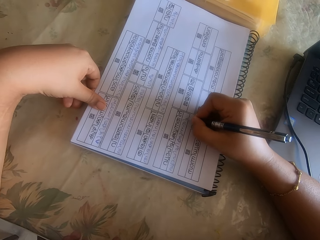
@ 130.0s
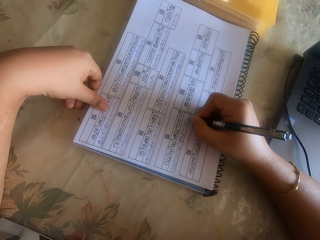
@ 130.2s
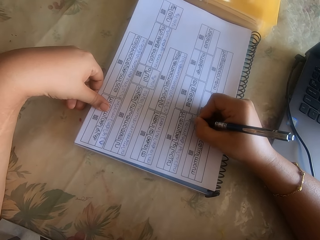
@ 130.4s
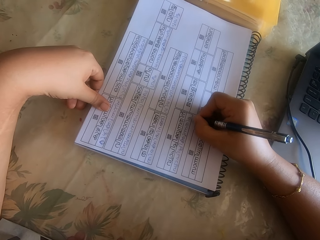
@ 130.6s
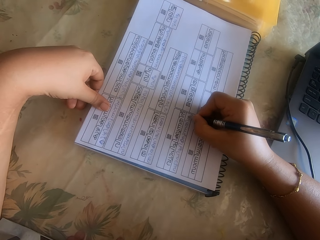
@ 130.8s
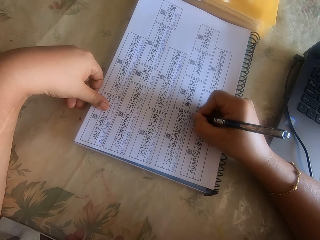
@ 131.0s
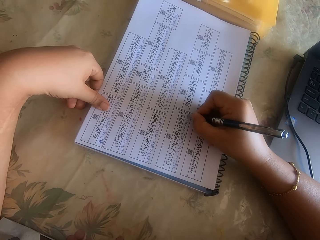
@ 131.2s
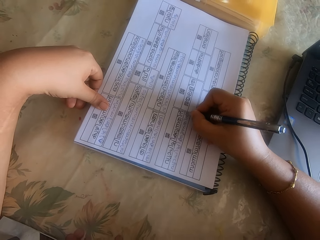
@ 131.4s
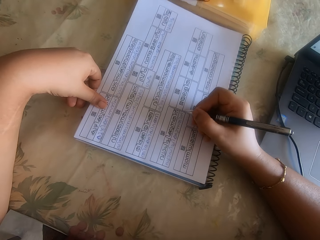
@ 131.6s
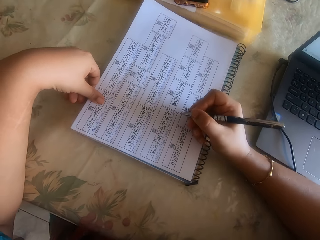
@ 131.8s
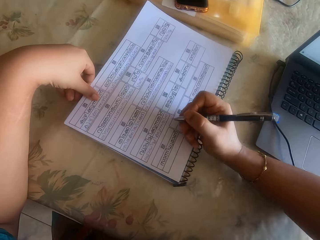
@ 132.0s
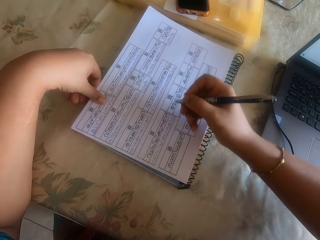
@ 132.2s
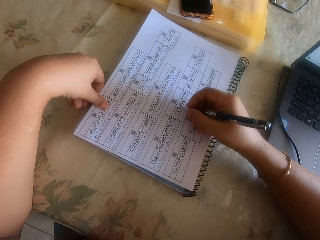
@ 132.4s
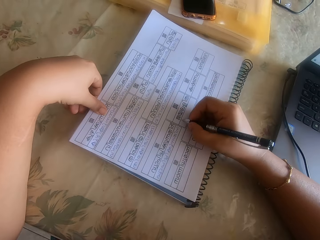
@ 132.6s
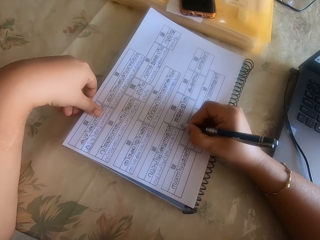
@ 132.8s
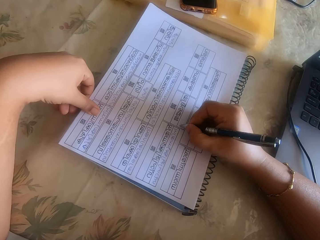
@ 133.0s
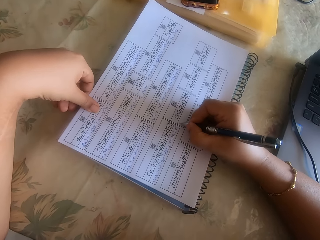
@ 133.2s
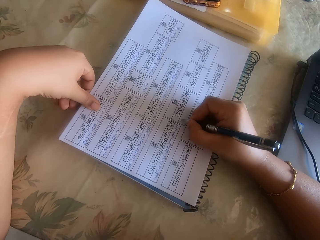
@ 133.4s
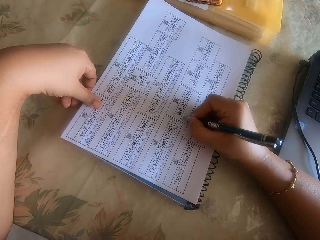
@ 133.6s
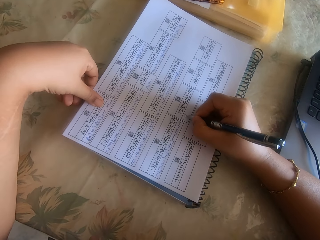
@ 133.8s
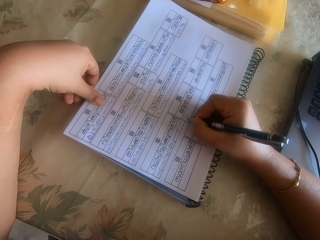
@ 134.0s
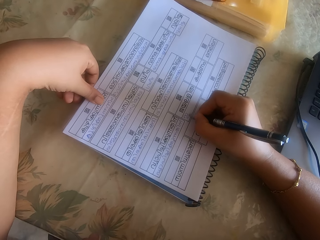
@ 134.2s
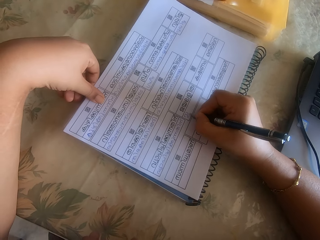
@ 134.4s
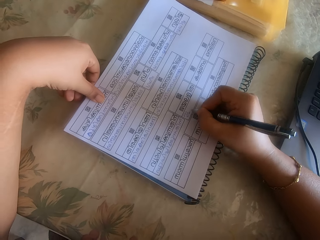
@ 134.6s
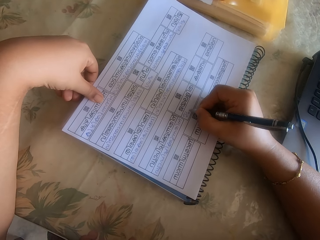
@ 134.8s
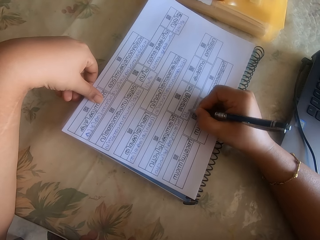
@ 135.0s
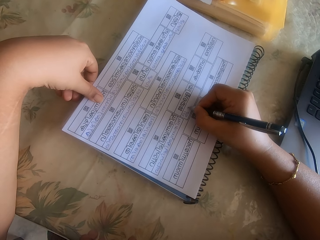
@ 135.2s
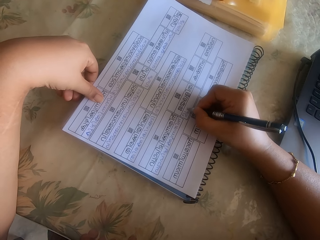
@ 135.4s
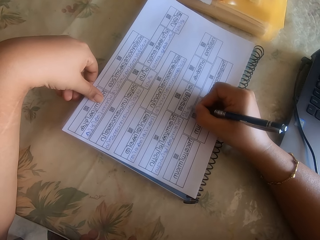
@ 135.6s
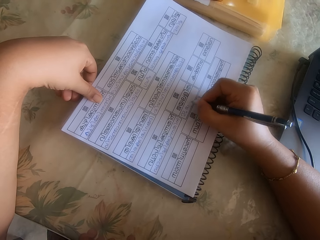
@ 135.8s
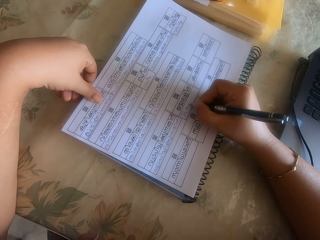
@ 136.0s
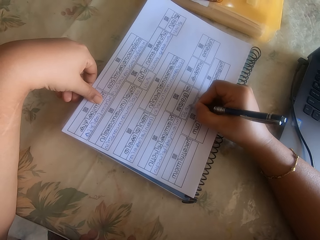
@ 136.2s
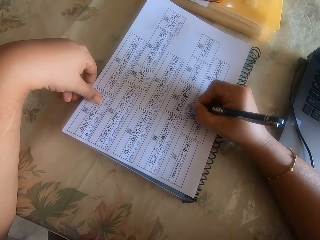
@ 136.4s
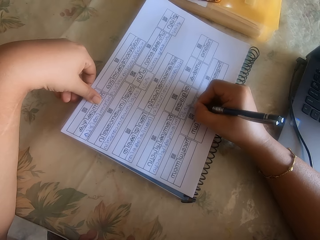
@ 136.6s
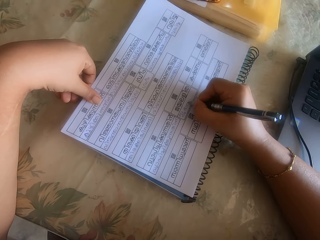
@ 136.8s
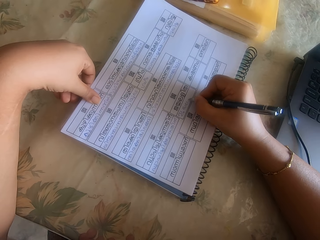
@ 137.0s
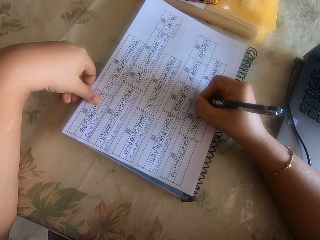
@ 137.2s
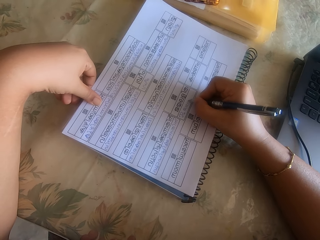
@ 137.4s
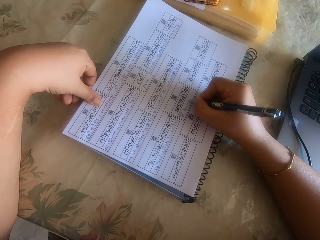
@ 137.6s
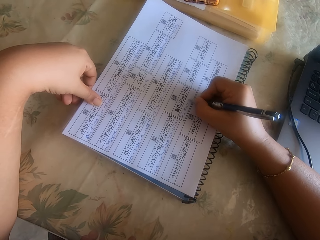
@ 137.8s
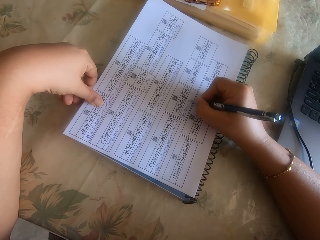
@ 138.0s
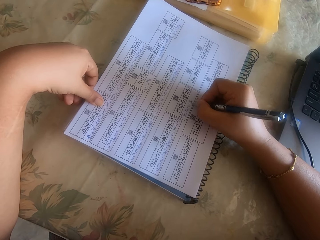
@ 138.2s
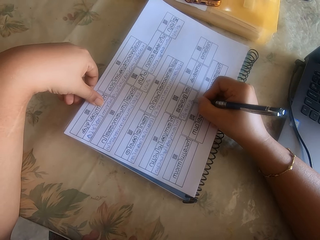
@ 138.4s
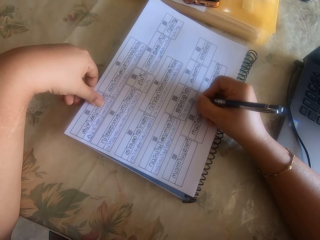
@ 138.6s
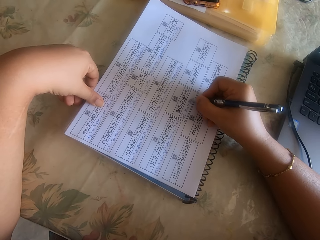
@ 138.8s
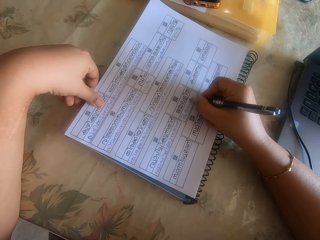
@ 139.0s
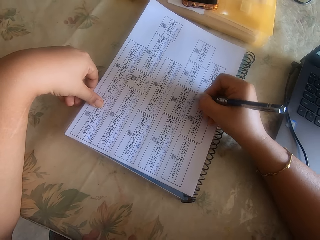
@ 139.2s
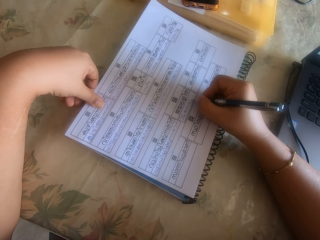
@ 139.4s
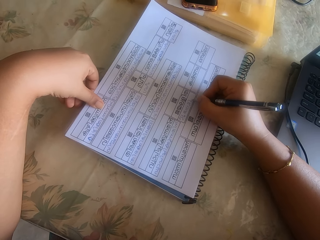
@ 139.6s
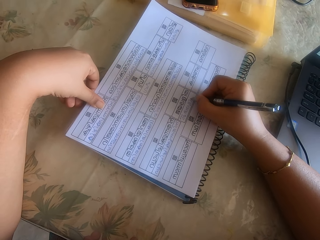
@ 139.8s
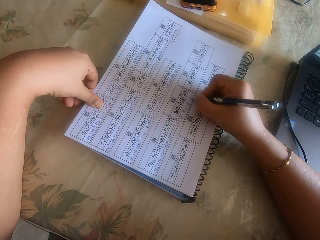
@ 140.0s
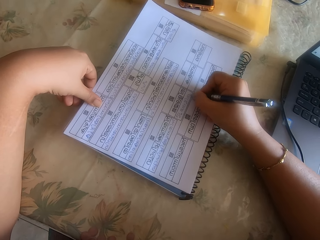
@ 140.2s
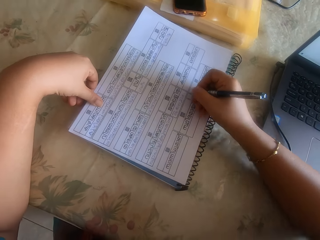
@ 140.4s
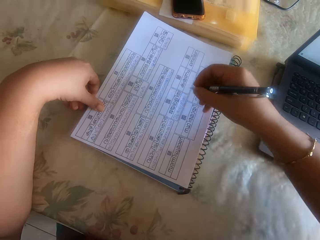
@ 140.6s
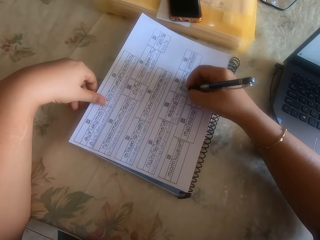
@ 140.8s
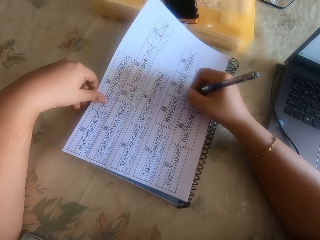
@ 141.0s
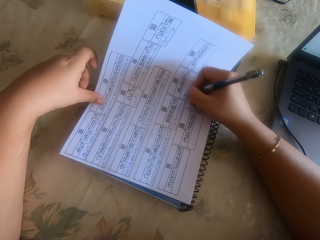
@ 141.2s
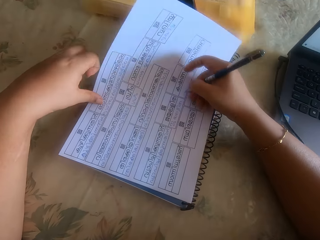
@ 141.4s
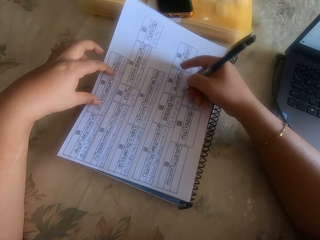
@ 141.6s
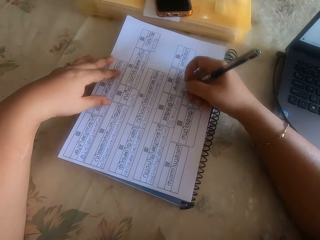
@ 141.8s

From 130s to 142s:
The camera wearer adjusts the book with her right hand. She writes on the paper on the book with the pen in her right hand.

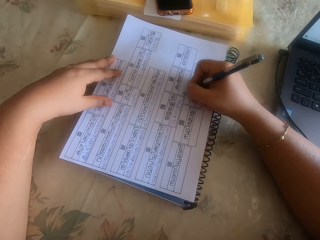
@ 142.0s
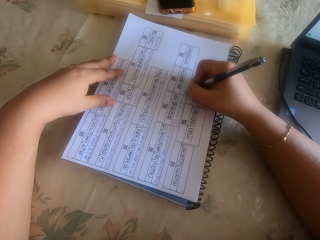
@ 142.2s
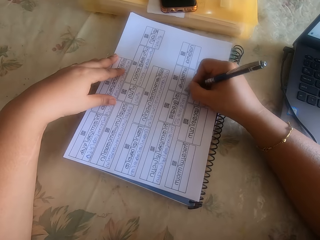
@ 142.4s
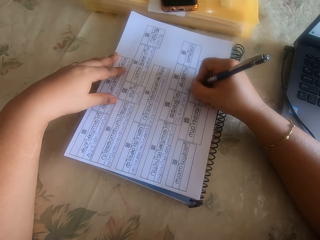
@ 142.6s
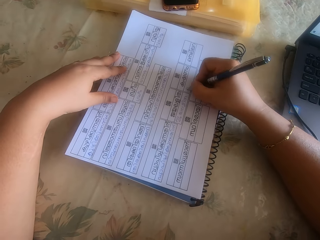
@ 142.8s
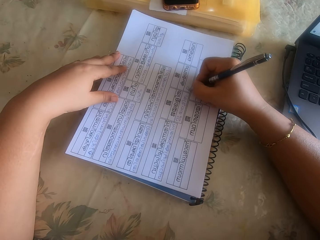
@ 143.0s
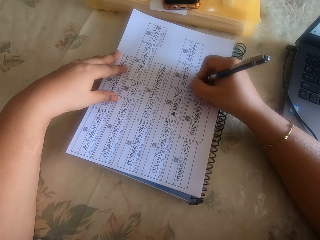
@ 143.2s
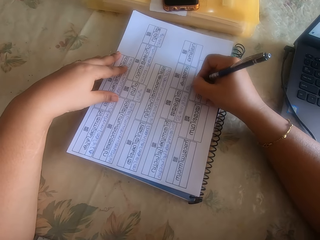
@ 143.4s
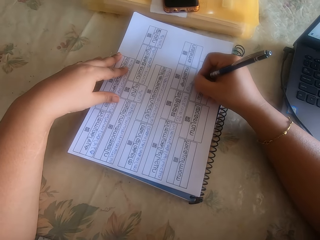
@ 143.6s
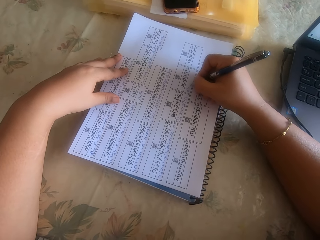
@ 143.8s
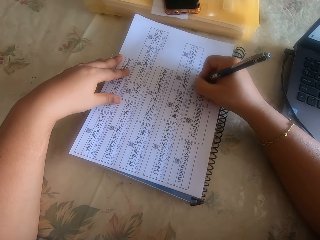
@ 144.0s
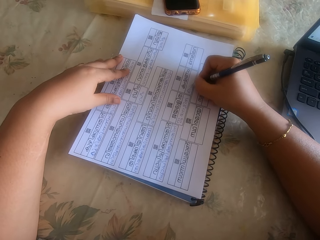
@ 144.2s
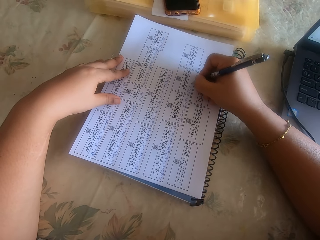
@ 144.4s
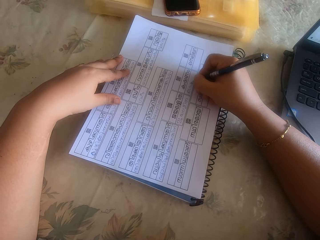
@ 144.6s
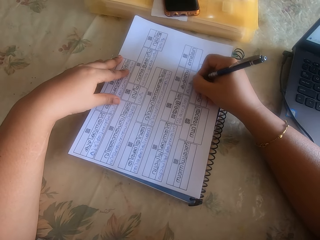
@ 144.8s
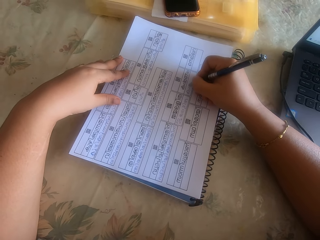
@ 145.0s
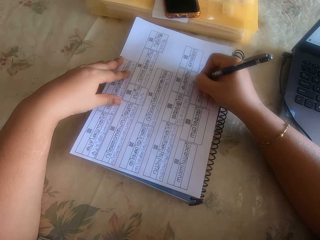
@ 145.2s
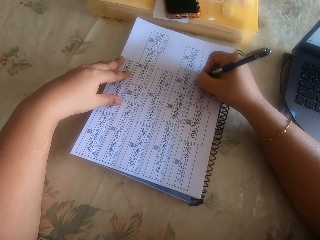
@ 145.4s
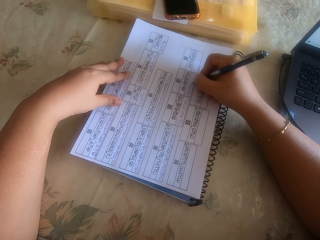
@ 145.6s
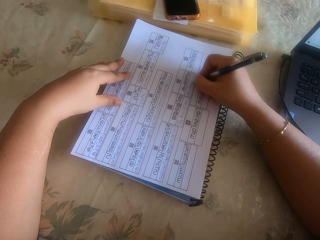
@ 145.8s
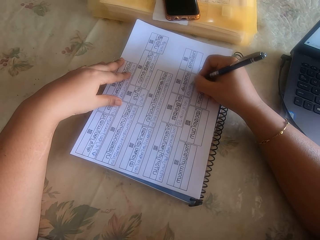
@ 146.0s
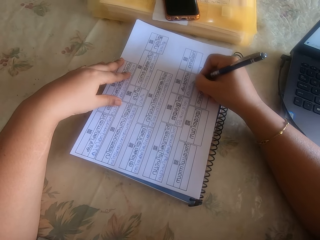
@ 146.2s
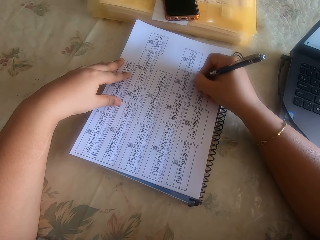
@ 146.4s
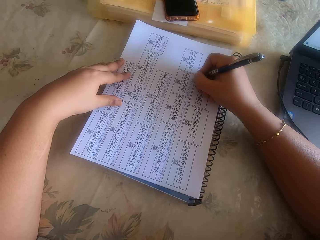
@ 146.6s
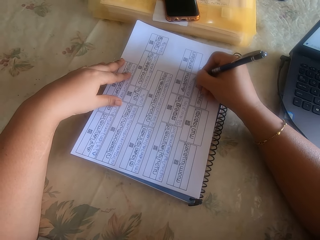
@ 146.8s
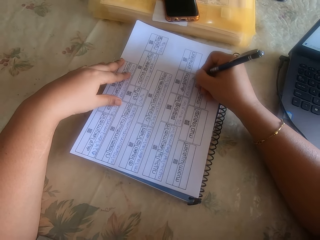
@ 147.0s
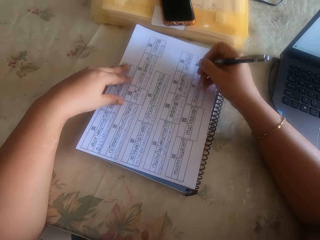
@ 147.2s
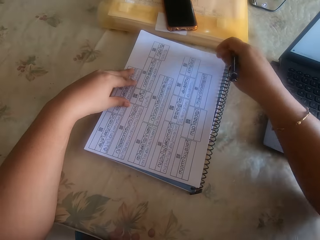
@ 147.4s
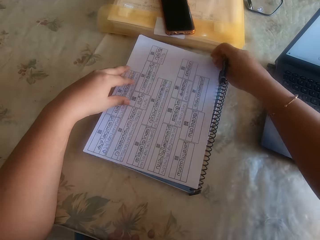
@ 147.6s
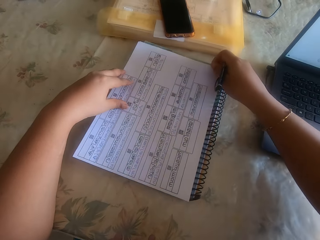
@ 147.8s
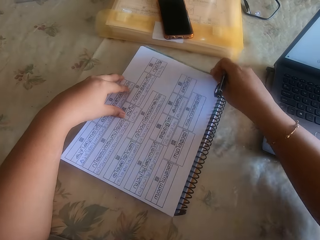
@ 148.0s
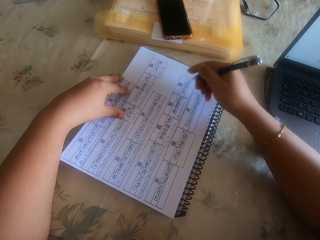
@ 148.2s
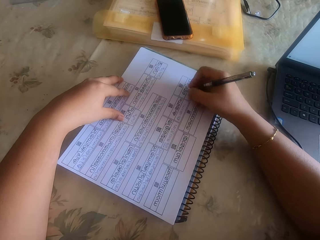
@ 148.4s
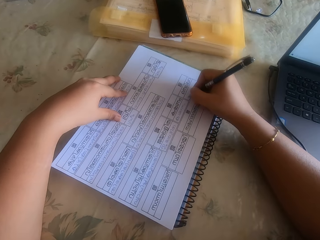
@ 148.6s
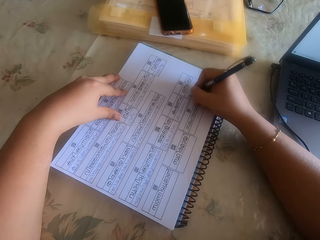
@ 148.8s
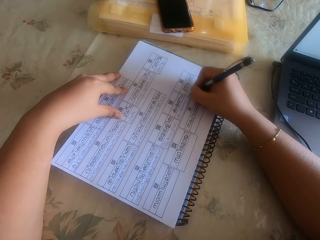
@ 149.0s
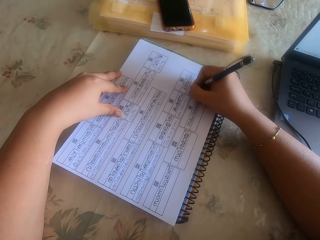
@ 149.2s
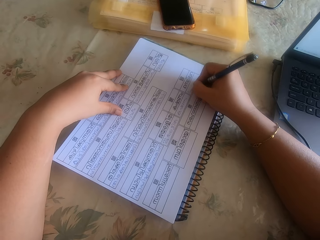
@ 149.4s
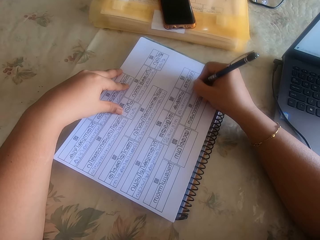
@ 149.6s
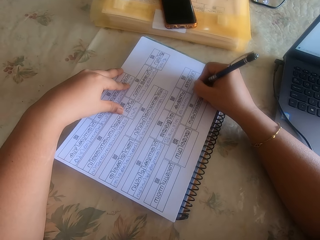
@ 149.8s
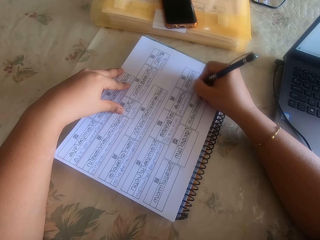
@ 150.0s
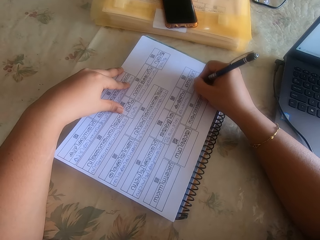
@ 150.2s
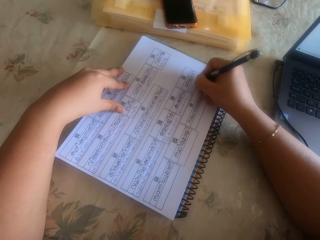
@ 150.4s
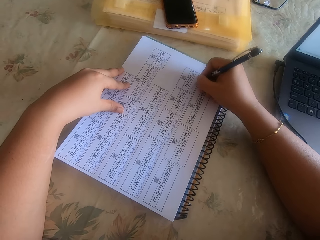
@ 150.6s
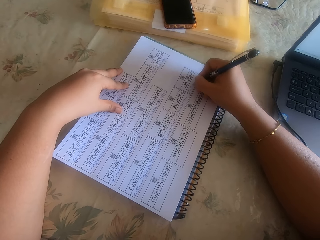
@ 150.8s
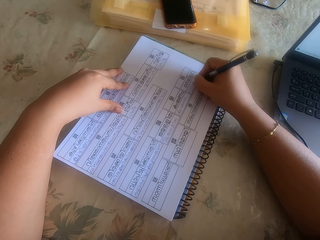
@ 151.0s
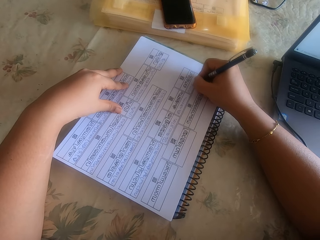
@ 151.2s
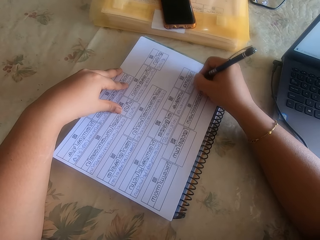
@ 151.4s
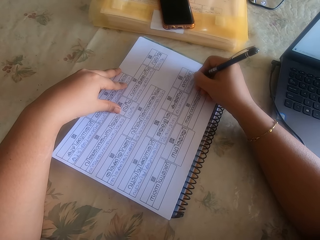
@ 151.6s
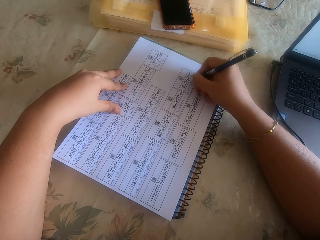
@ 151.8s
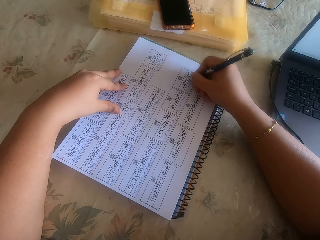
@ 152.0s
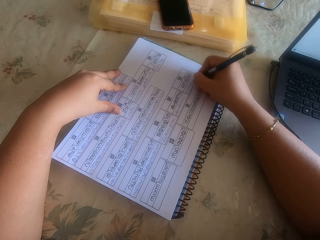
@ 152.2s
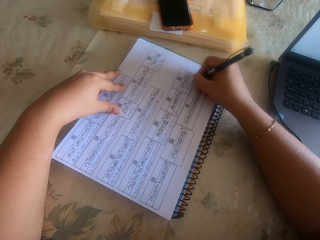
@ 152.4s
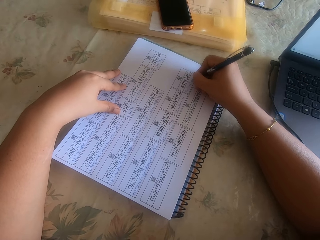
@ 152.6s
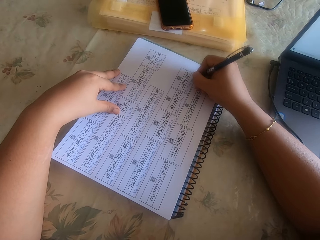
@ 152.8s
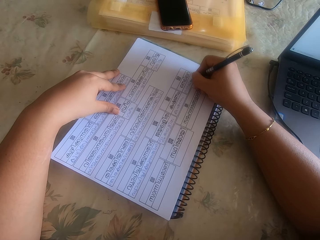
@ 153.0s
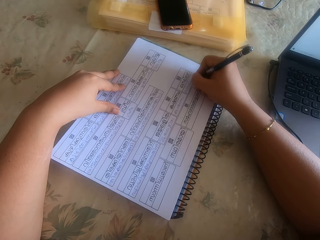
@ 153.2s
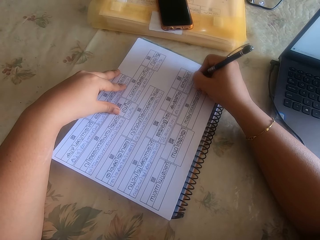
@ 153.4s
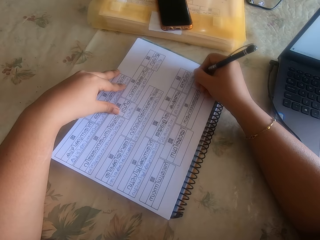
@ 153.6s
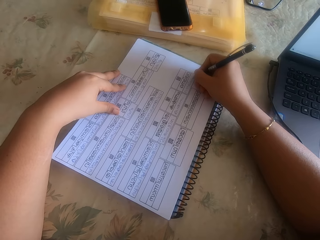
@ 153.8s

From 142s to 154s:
The camera wearer adjusts the book with her right hand. She writes on the paper on the book with the pen in her right hand.
